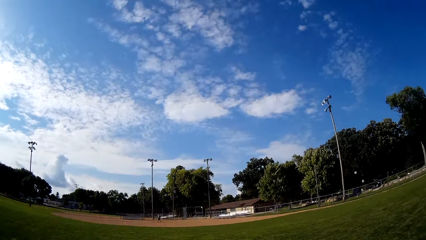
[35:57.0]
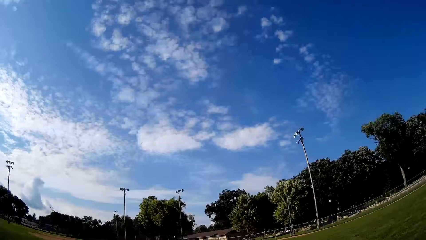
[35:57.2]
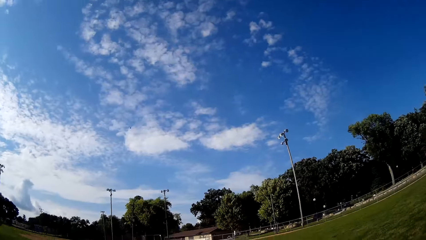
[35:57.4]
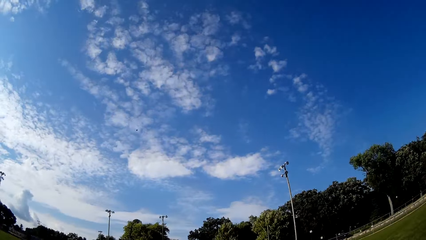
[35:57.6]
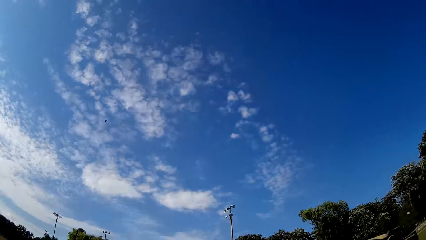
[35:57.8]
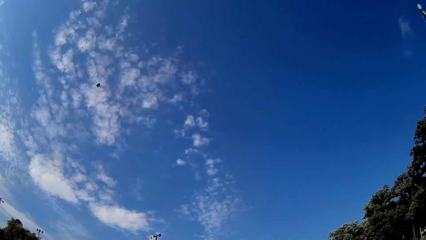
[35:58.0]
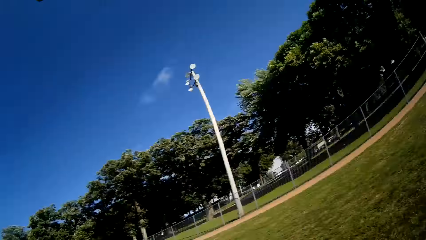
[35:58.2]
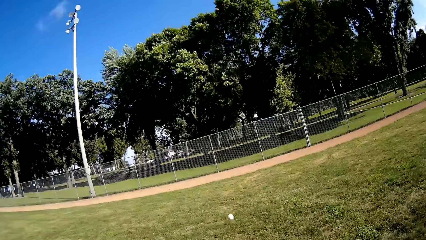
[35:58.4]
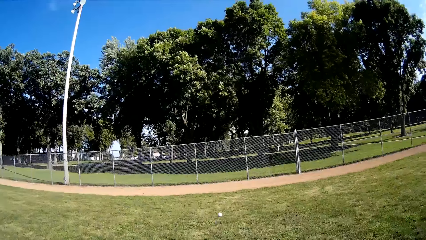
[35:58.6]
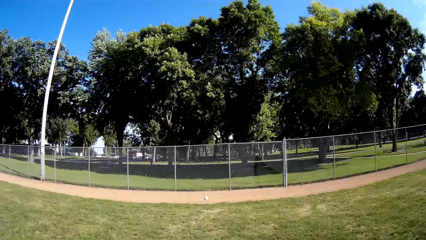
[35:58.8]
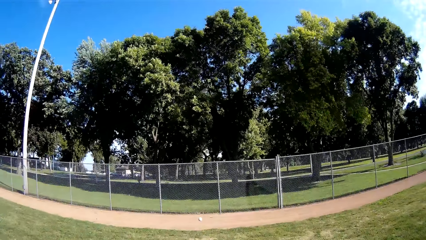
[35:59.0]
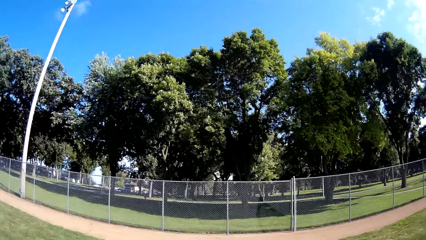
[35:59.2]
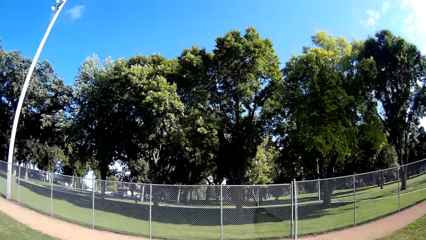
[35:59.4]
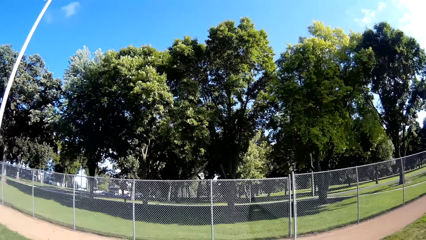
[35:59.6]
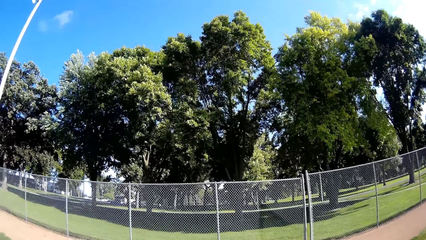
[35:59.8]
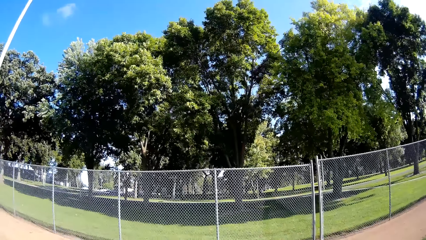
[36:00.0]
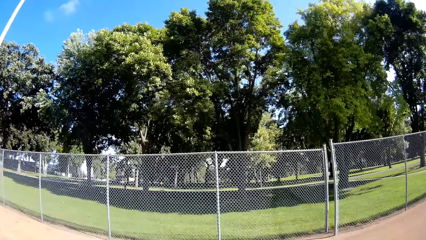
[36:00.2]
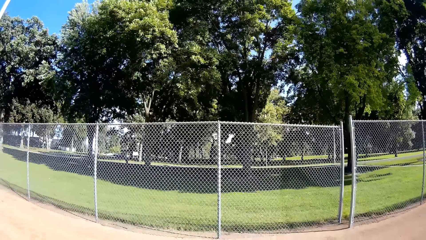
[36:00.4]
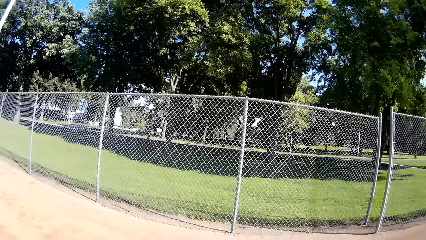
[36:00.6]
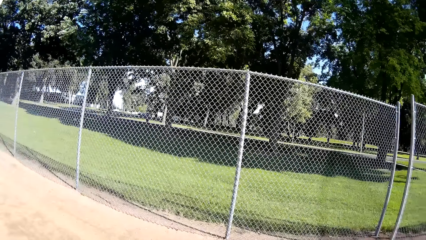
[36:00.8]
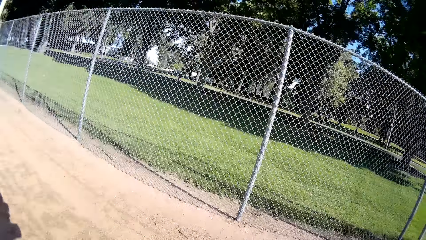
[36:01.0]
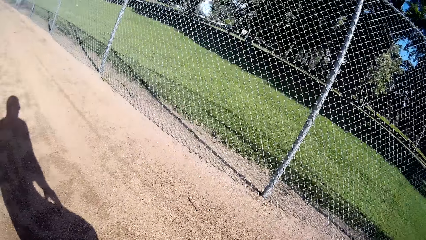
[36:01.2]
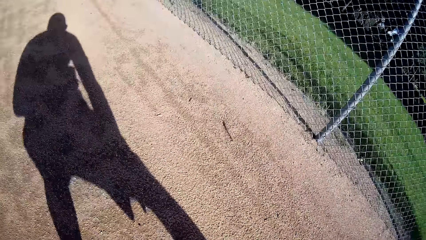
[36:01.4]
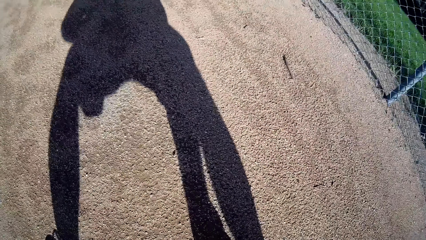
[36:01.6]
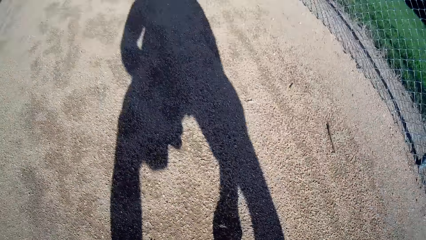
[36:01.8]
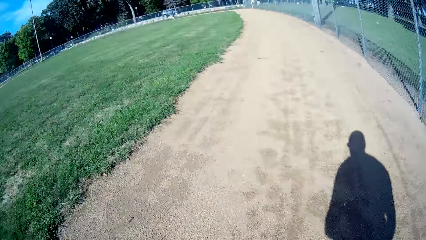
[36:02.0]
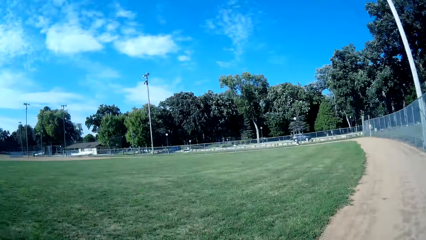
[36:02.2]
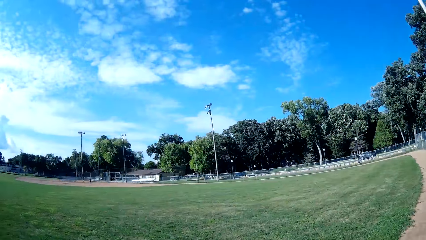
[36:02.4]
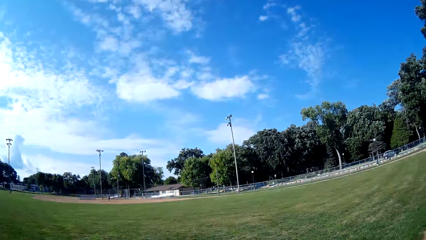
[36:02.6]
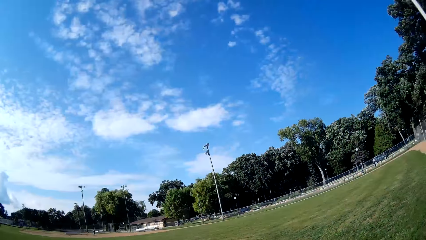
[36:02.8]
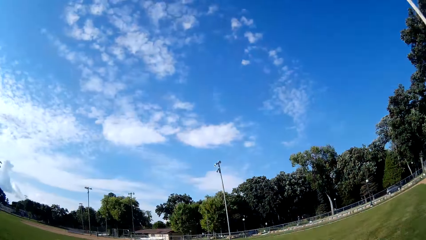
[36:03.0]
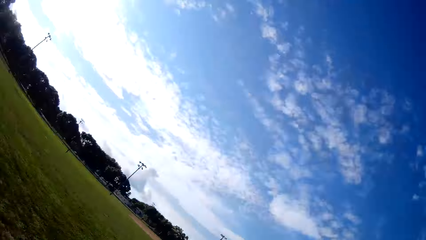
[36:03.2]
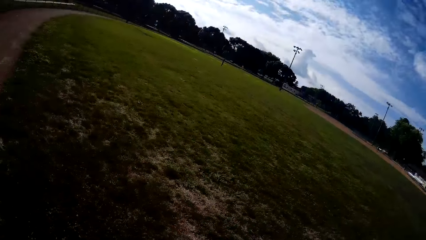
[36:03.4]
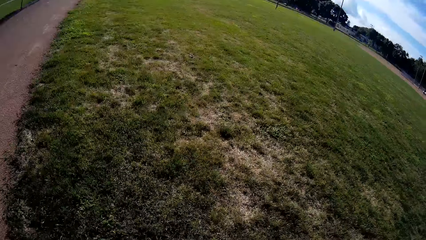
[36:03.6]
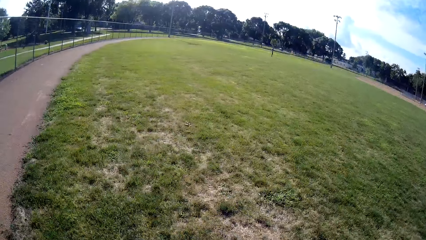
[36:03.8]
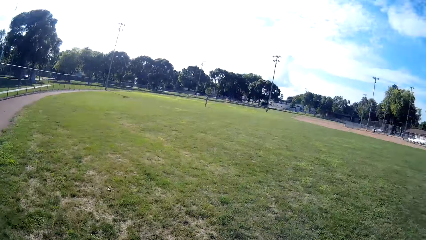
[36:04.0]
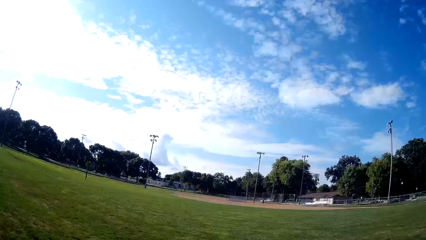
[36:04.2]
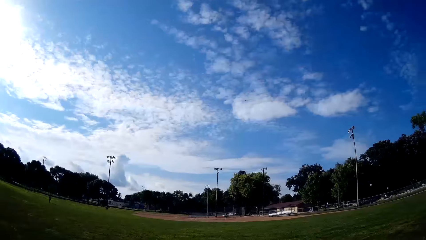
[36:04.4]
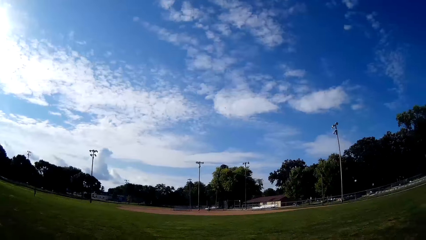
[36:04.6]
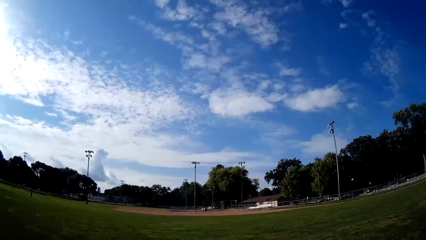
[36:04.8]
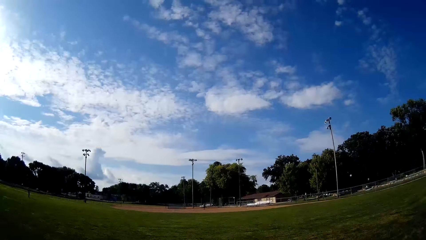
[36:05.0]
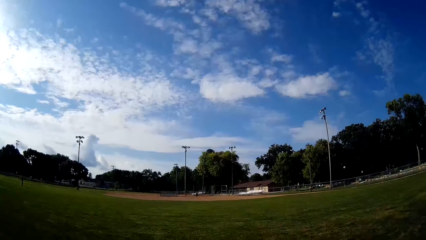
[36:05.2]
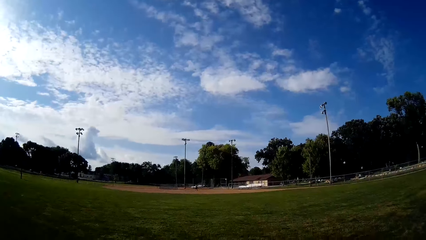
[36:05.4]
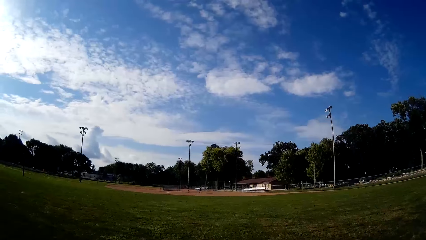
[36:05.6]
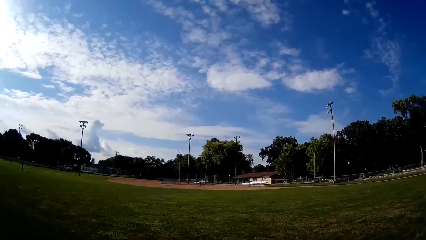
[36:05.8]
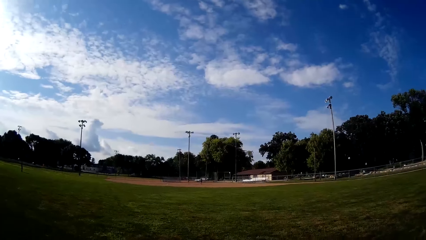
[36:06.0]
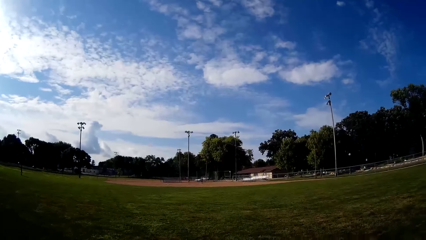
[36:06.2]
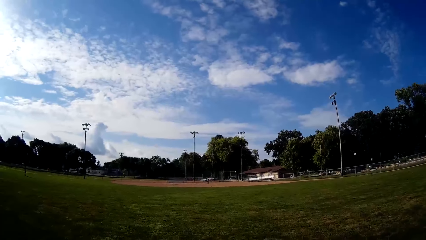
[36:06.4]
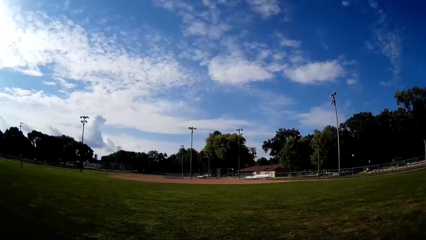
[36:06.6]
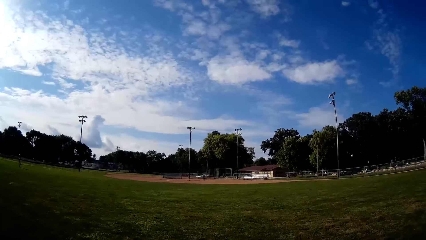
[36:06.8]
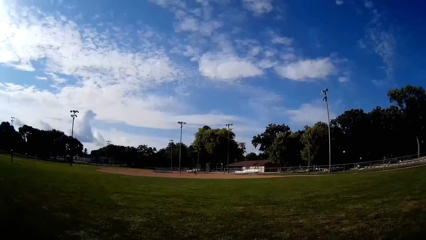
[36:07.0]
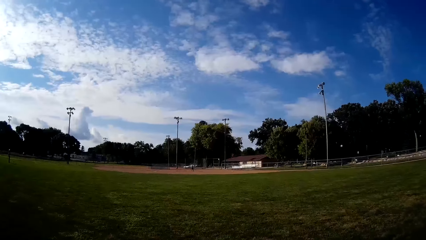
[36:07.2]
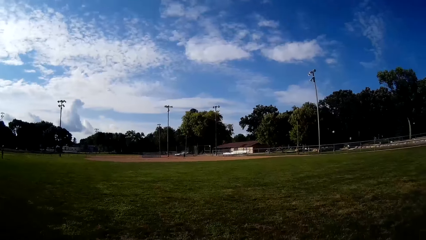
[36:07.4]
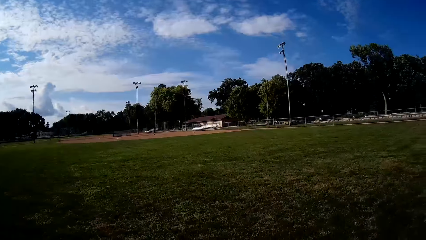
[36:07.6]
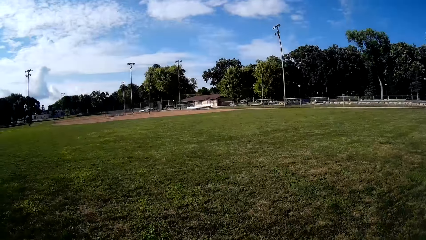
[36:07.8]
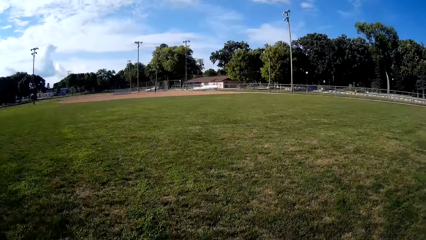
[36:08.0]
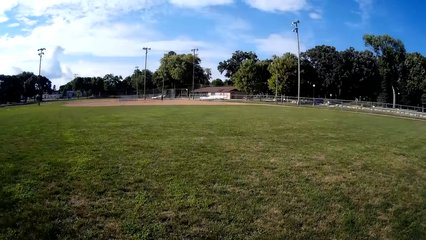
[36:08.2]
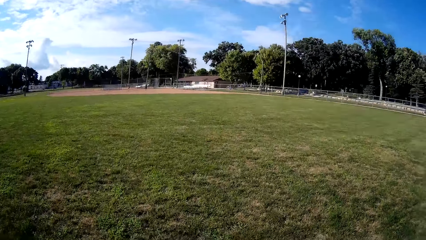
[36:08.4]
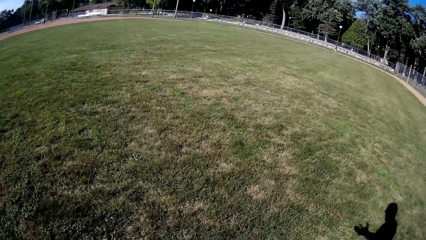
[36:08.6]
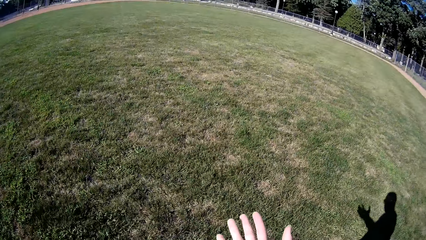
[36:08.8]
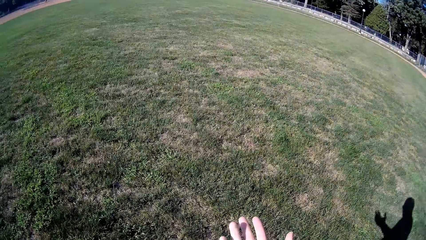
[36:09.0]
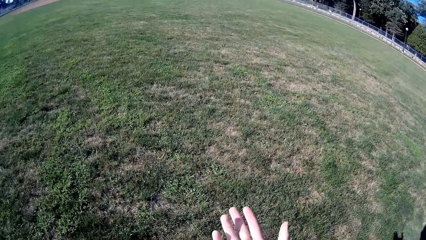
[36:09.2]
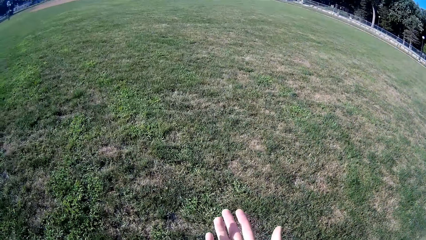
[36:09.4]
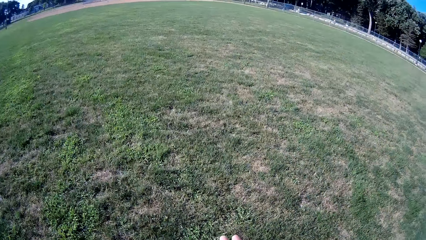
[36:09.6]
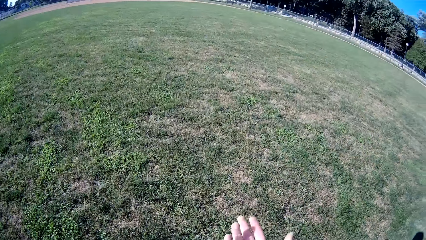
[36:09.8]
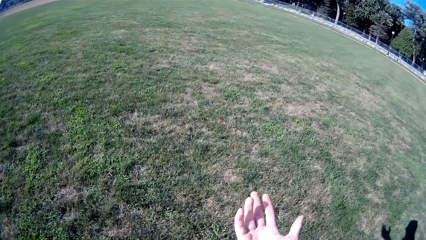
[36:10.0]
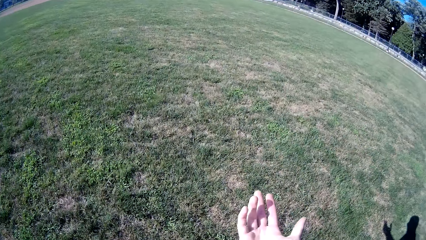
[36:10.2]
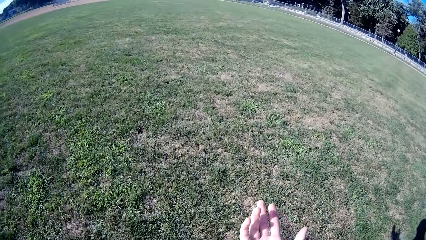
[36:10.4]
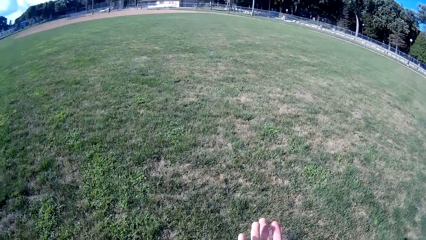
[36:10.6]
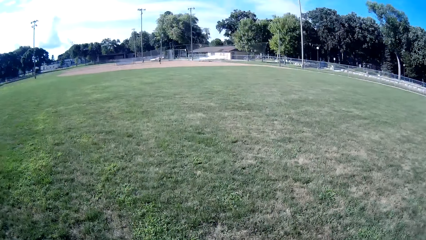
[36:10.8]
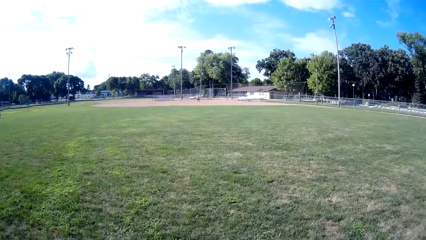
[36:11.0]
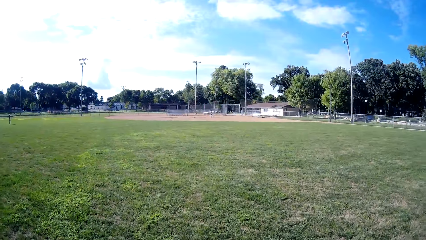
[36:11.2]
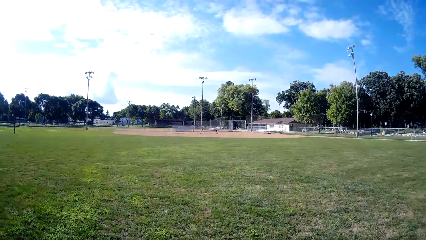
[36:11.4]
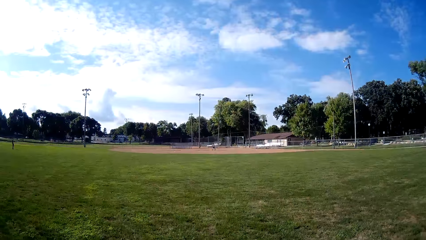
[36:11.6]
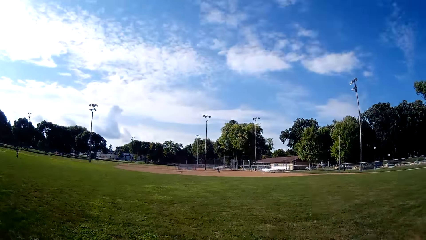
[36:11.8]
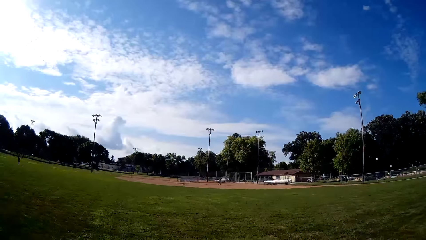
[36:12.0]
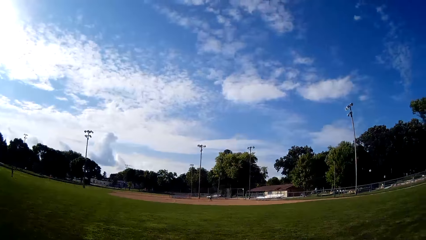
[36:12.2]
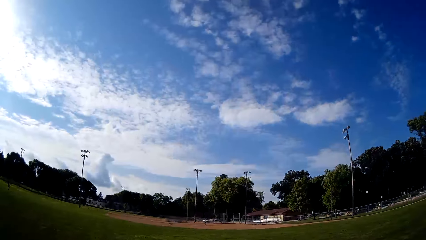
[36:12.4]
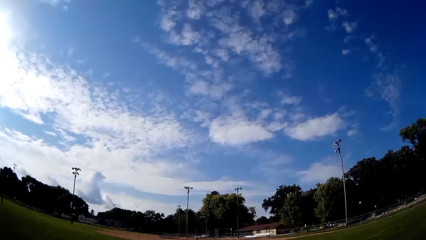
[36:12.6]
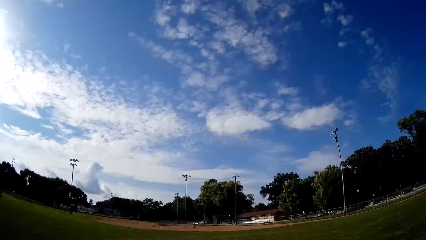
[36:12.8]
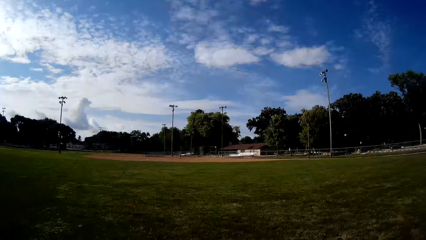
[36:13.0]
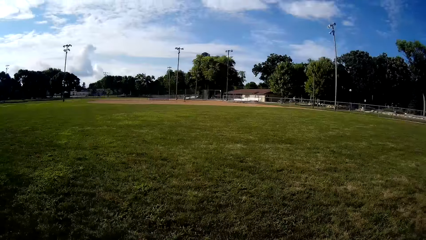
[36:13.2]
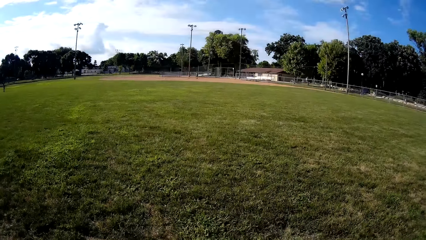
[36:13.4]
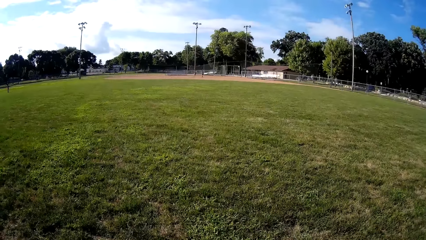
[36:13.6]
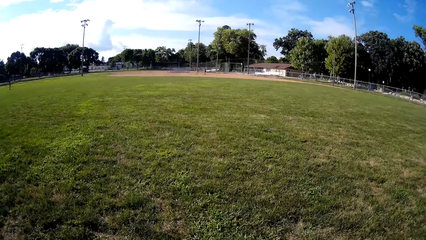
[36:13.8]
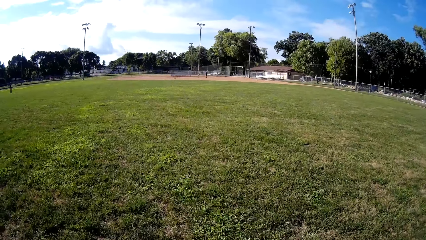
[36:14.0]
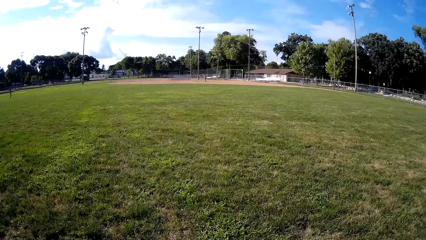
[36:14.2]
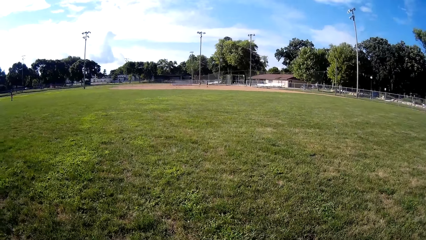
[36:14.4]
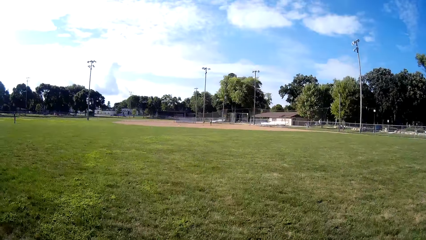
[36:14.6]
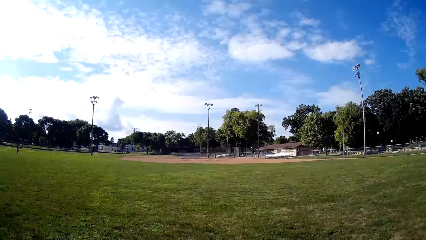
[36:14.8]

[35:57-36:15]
The camera wearer runs in the direction of the thrown ball on the field. They pick up the baseball on the floor. They throw the baseball to the man. They walk on the field.
